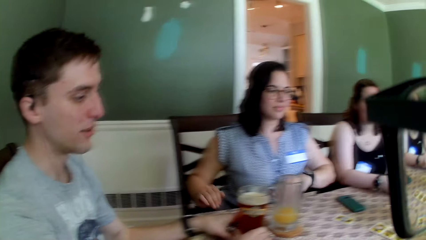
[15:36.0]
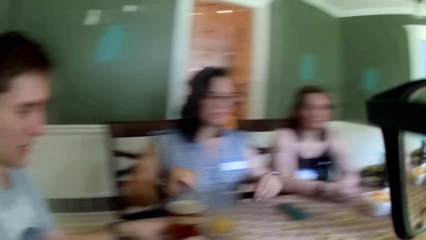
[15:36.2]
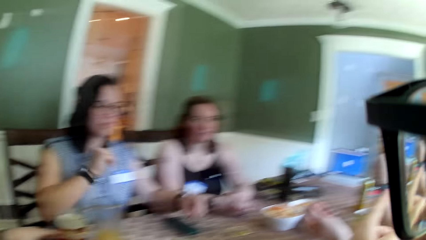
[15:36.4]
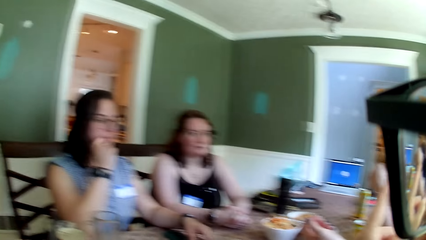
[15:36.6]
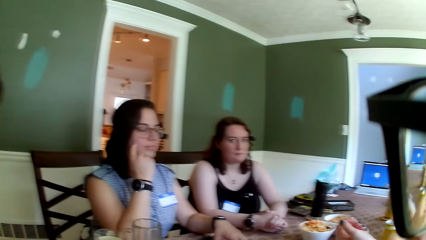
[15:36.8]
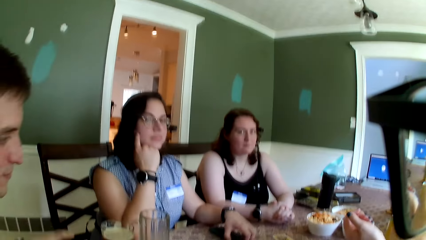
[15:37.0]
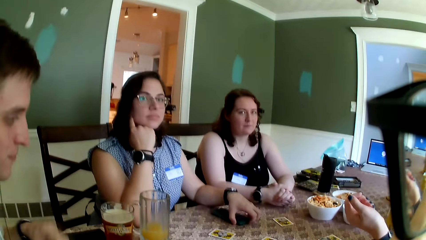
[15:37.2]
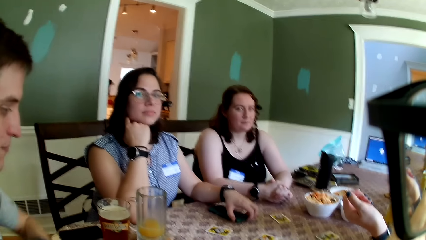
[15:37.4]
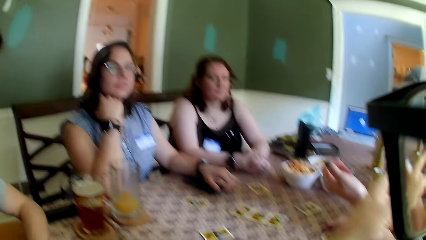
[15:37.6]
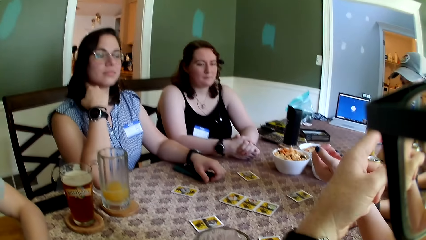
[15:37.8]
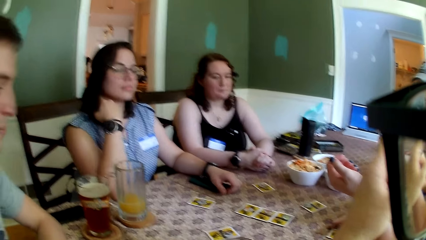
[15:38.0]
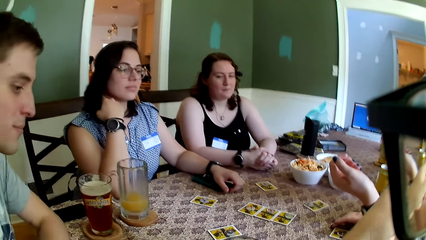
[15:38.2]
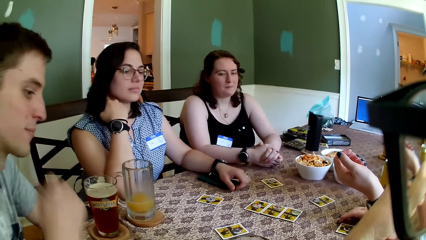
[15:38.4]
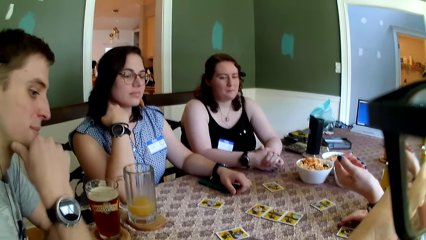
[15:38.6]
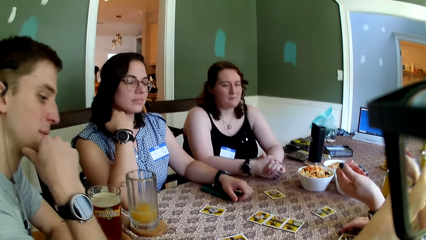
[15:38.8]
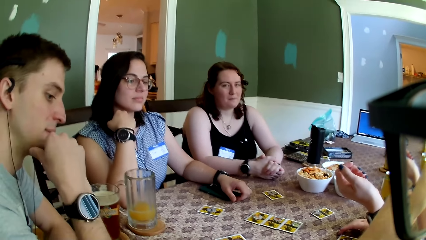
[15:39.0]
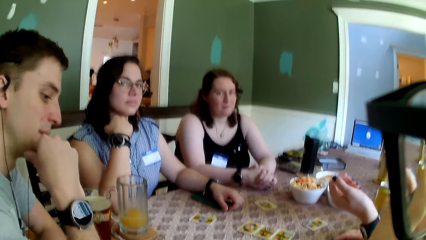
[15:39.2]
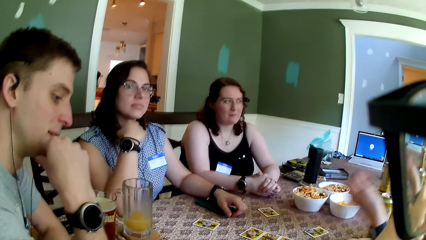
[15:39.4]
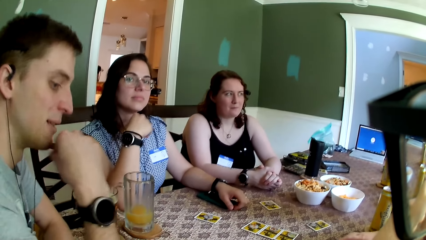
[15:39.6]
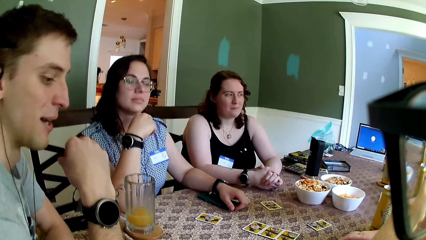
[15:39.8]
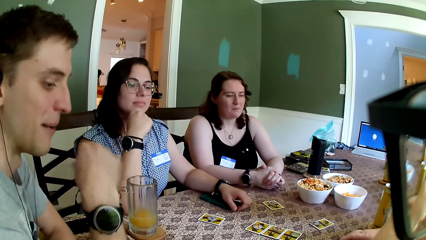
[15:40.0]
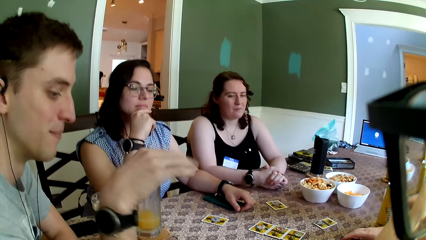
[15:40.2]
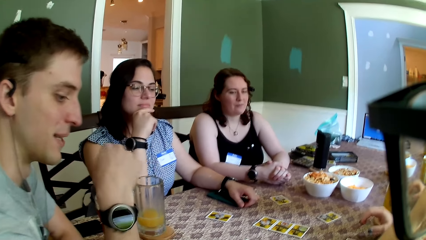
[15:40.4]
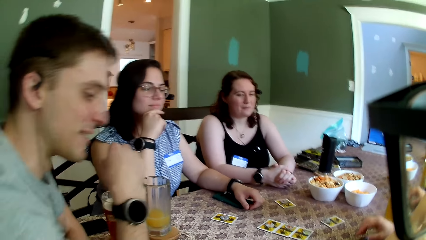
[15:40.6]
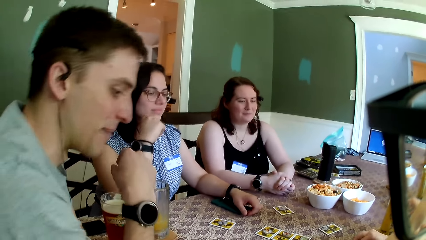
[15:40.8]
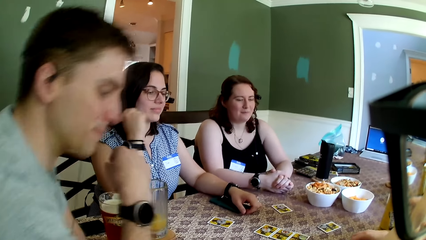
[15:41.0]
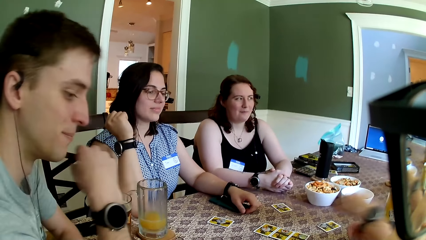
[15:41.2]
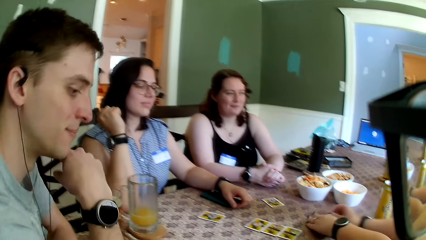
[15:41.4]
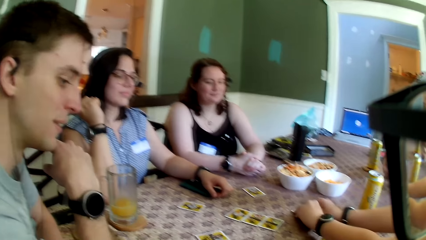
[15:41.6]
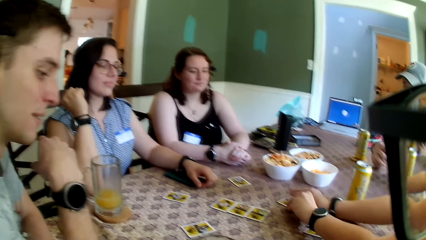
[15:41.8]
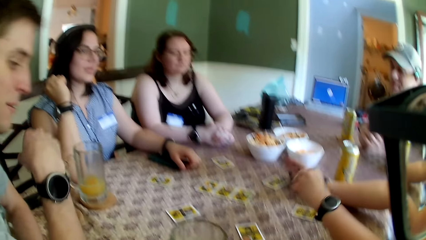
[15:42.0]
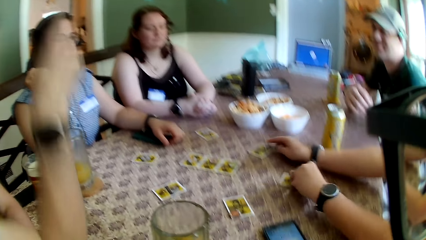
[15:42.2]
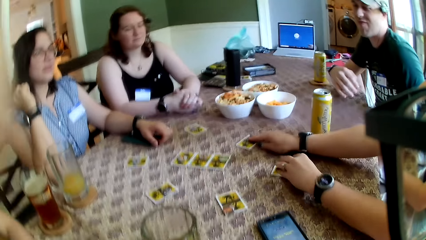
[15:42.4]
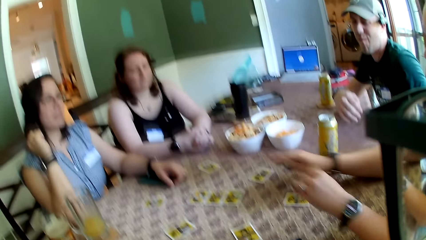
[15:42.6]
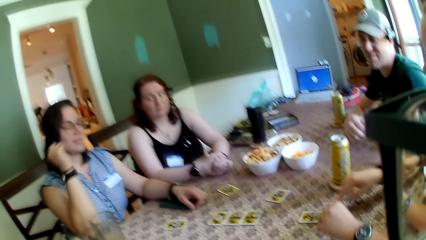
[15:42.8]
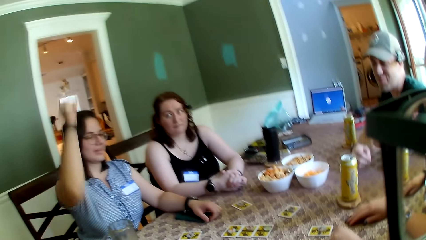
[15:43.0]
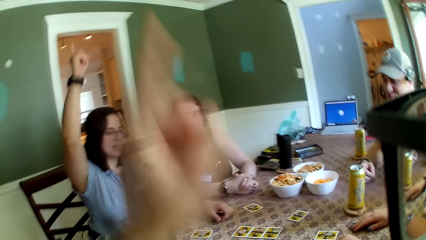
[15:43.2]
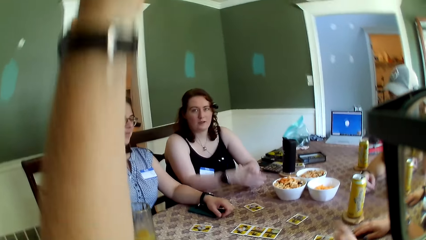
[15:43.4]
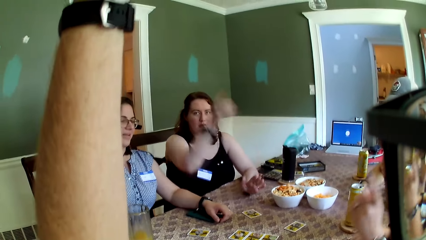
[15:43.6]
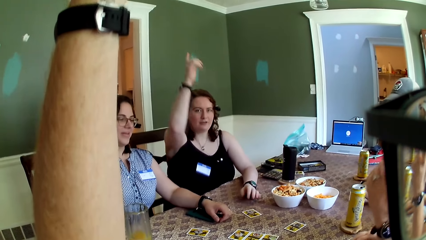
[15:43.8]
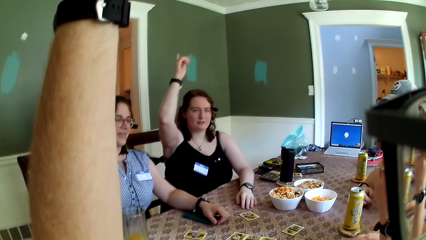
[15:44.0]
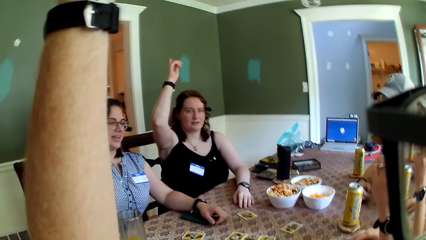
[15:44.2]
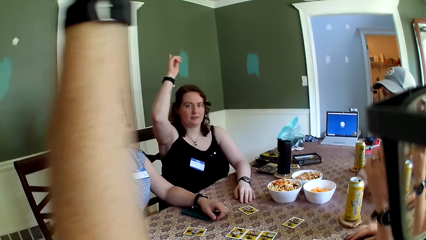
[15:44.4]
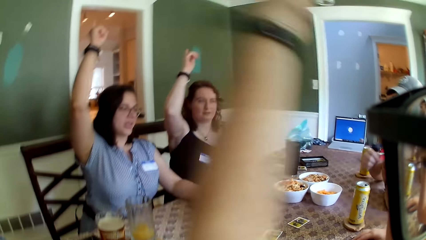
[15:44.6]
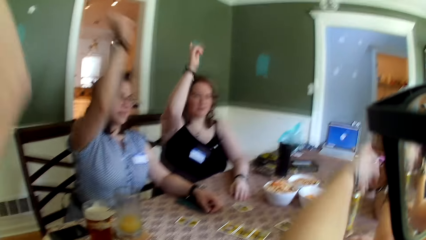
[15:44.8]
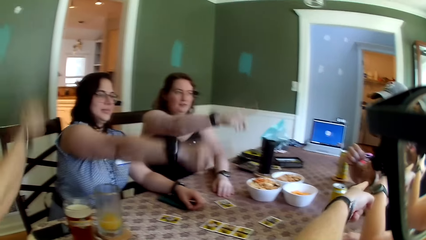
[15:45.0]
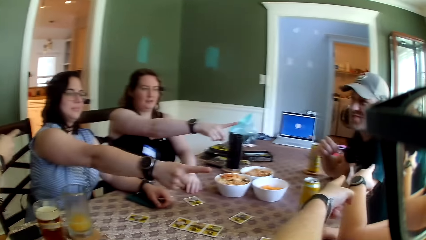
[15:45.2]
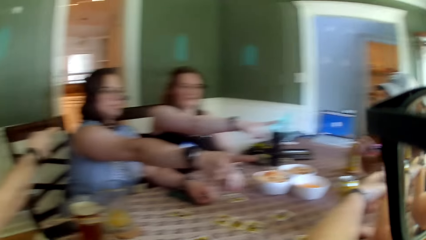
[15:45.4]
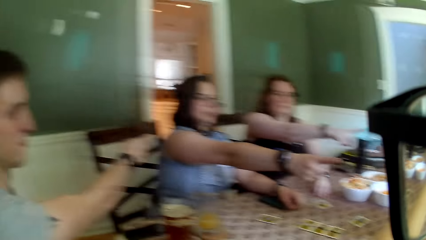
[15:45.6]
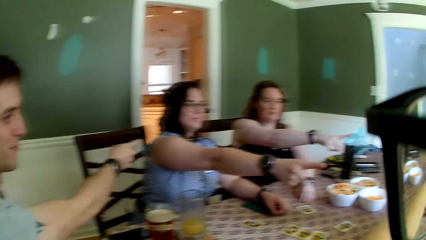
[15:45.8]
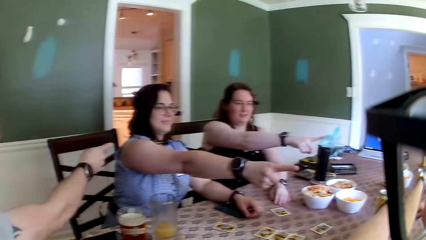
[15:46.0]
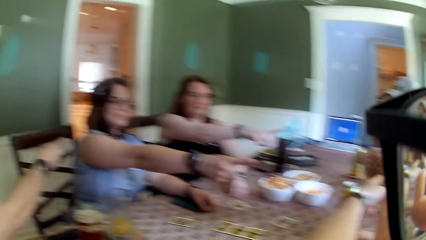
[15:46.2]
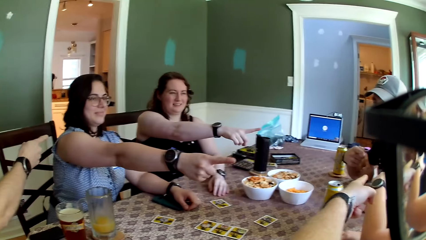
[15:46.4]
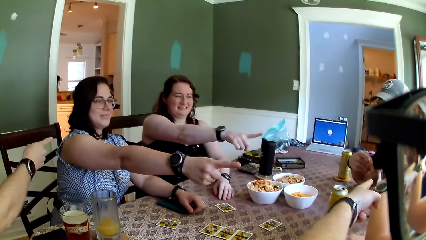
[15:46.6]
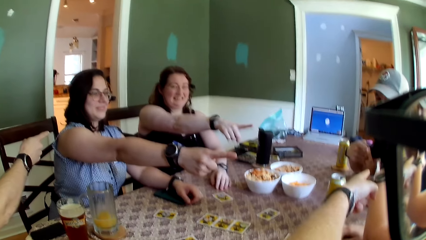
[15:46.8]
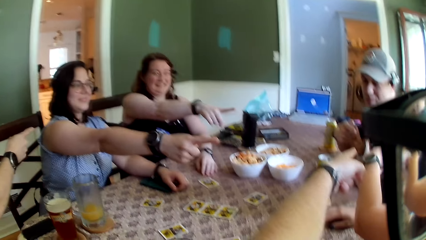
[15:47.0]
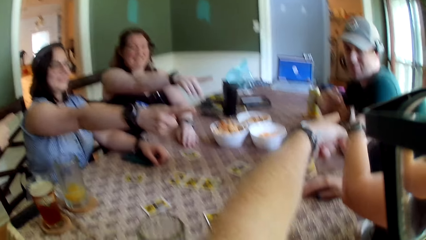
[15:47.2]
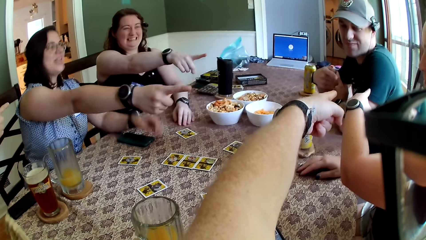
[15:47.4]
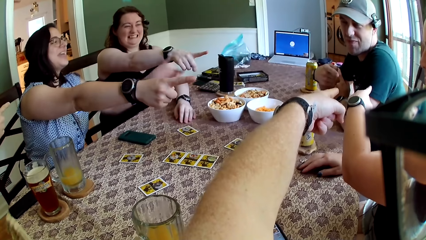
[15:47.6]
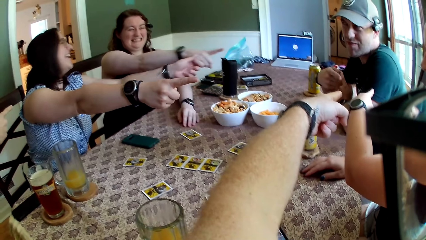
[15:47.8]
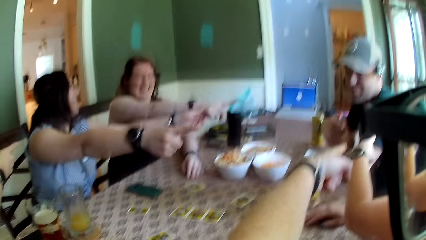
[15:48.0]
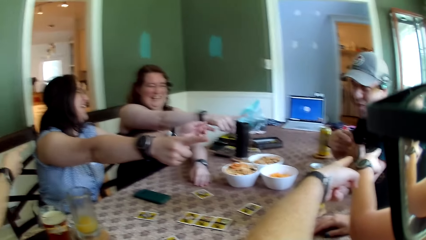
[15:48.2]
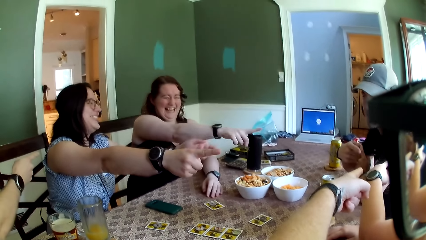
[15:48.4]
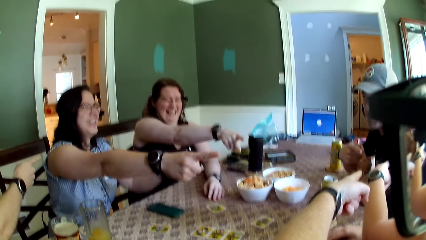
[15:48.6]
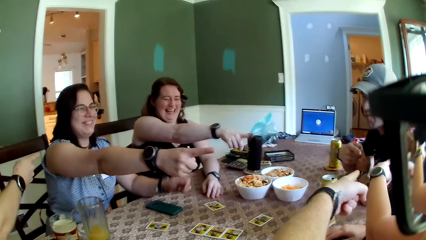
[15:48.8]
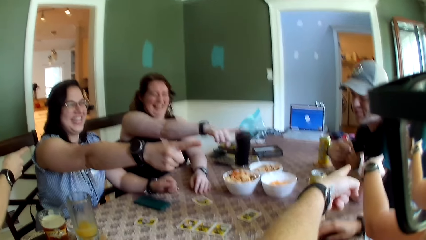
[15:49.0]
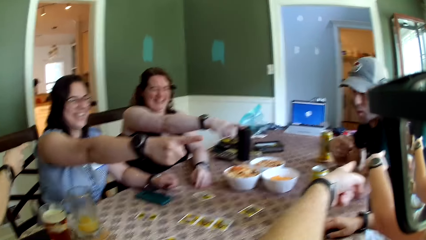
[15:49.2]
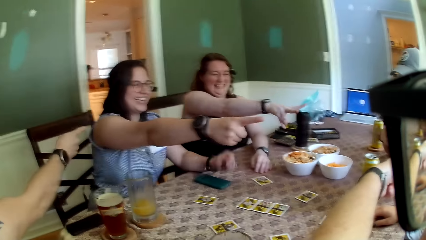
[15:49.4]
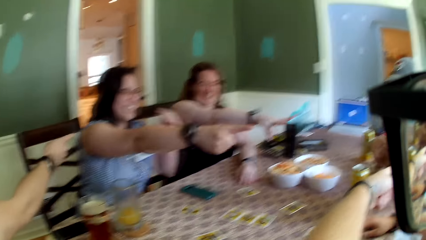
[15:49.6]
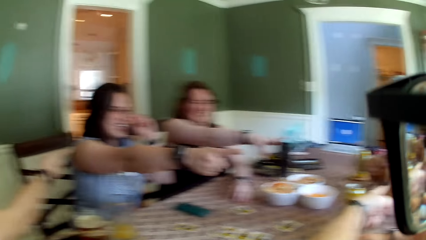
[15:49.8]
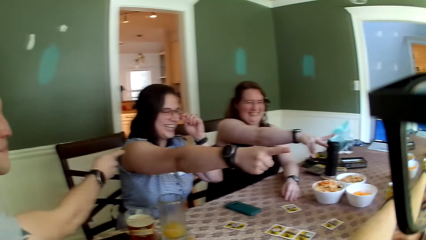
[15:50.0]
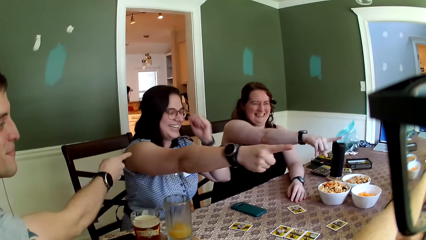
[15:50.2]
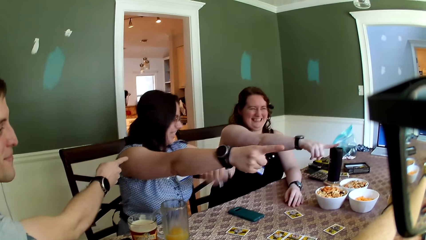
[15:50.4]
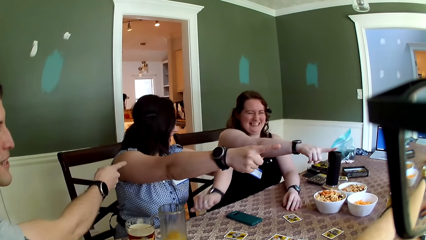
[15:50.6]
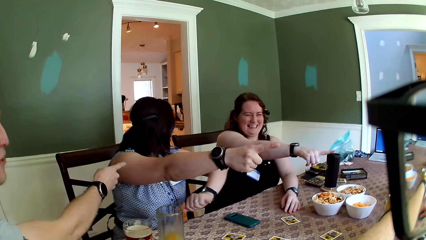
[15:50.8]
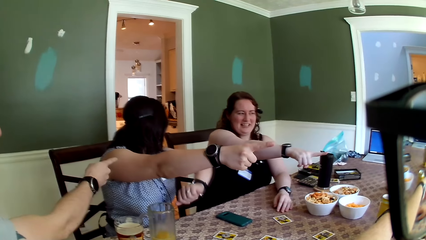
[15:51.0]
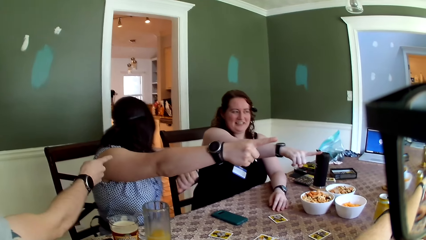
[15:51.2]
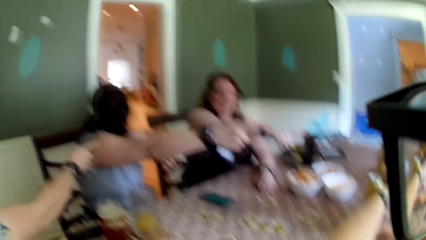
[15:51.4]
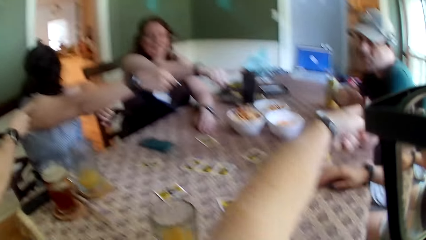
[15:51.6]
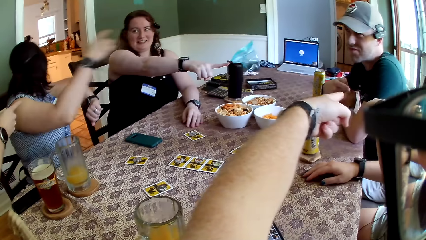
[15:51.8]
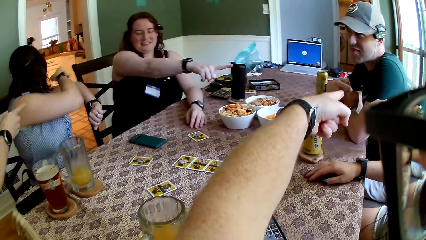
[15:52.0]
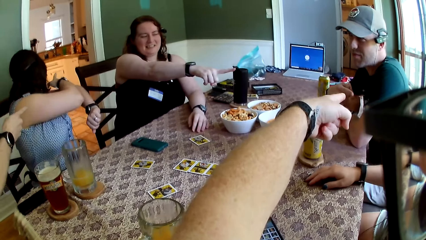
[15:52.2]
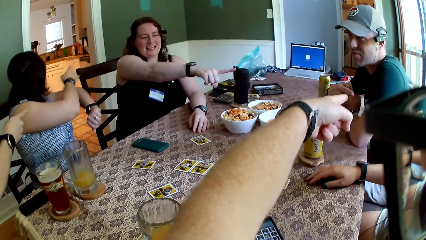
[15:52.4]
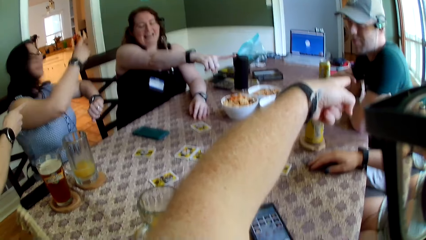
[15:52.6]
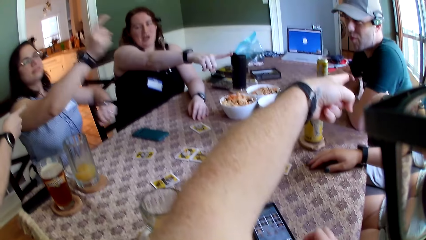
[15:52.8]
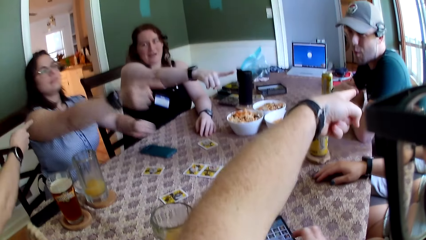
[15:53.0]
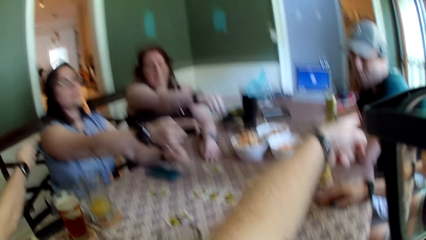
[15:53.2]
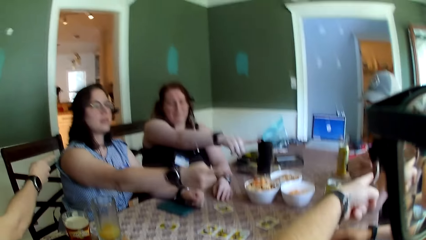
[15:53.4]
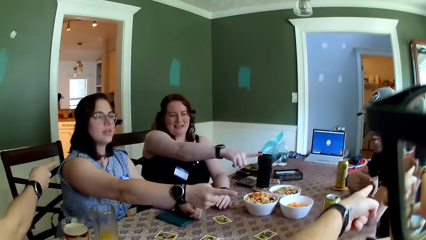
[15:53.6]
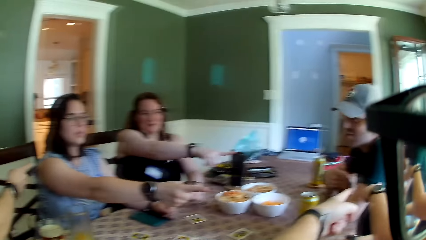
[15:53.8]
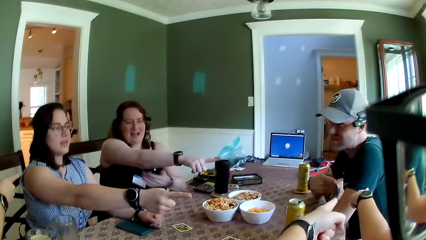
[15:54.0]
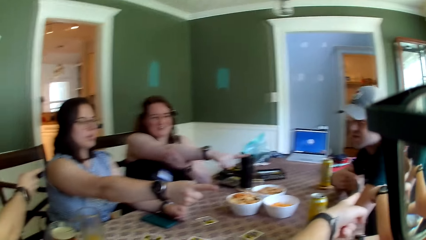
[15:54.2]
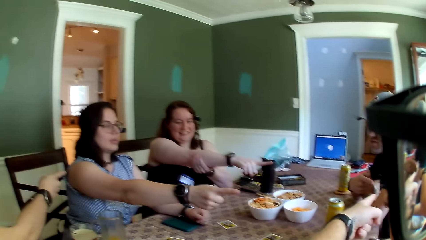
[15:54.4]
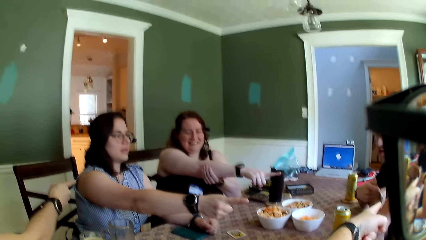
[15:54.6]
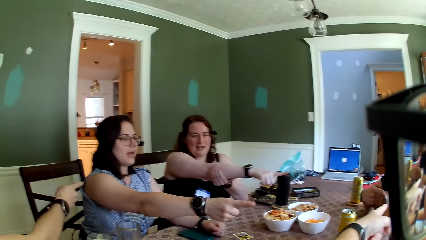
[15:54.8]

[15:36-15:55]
The camera wearer looks at the colleagues. A woman touches the card on the table with her hands. She takes the card. The camera wearer raises his hand with the group of people at the table. He points his hand with the group of people at the table at each other and at a man. Another man points at another woman. The other woman points at the first woman with the colleagues. The camera wearer talks to the colleagues. A third woman laughs with the colleagues. The camera wearer converses with the group of people at the table.
